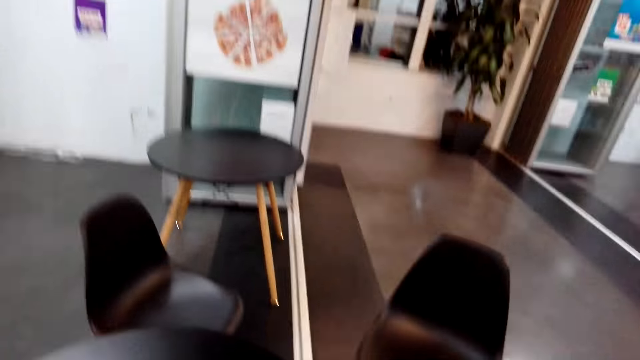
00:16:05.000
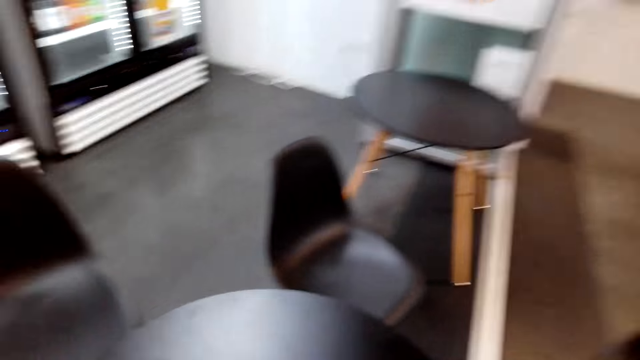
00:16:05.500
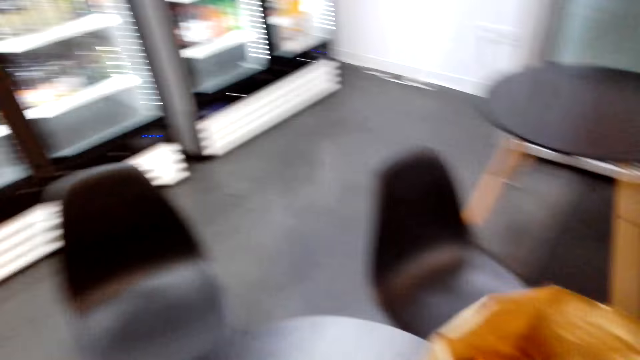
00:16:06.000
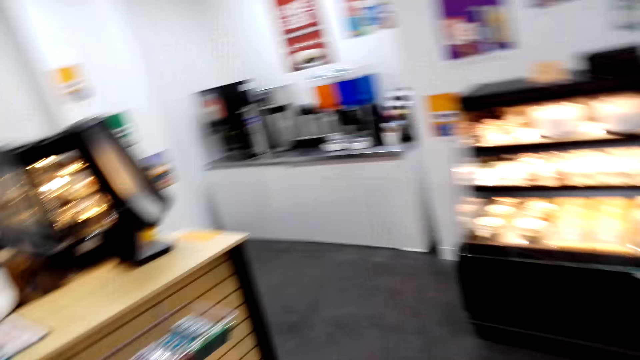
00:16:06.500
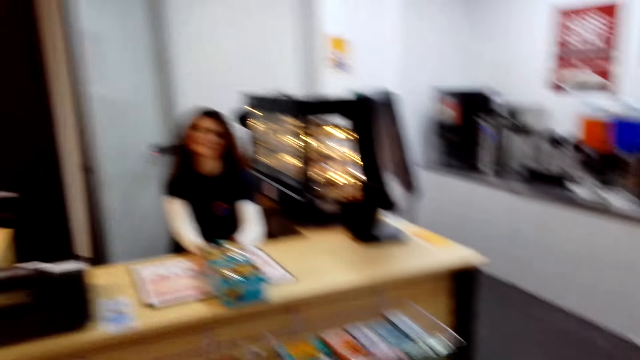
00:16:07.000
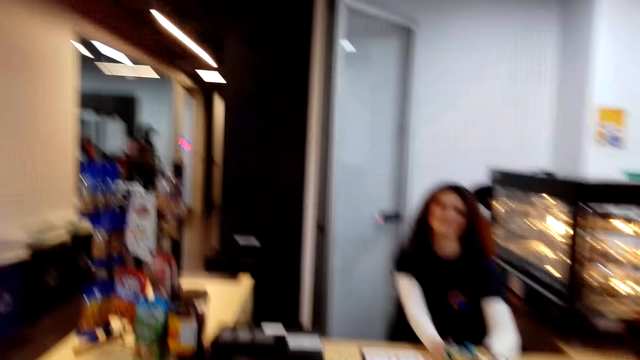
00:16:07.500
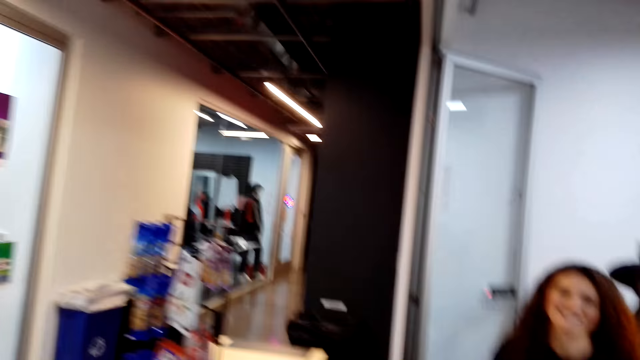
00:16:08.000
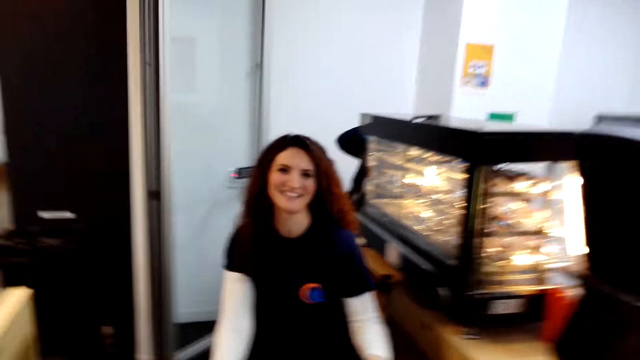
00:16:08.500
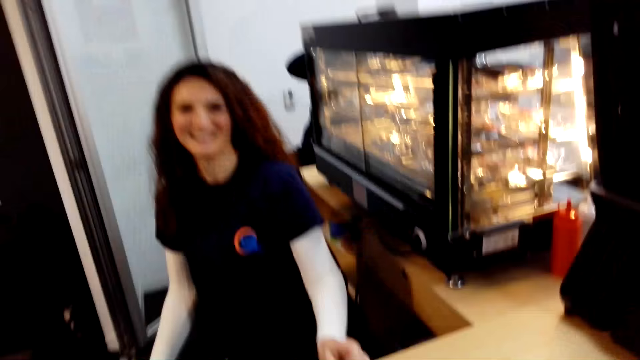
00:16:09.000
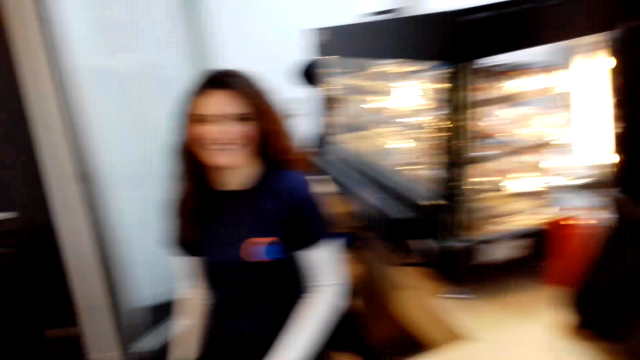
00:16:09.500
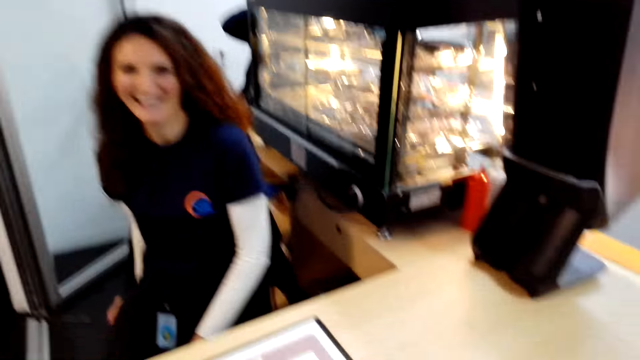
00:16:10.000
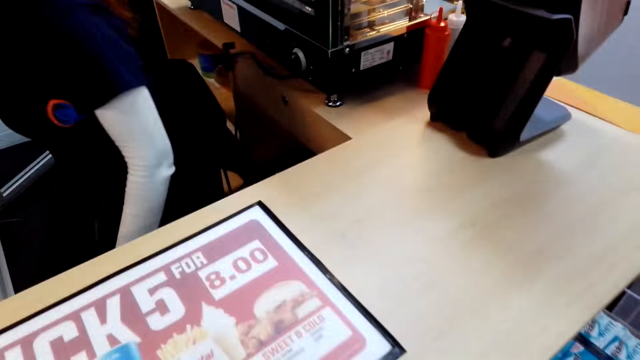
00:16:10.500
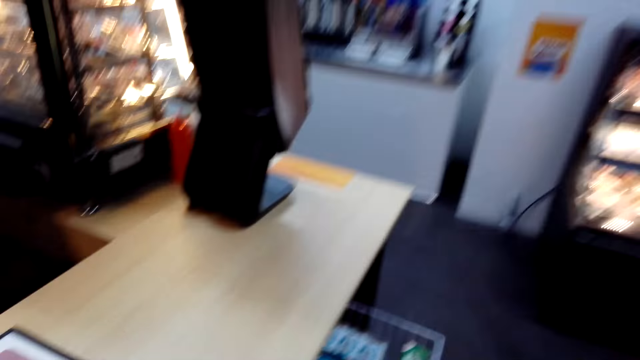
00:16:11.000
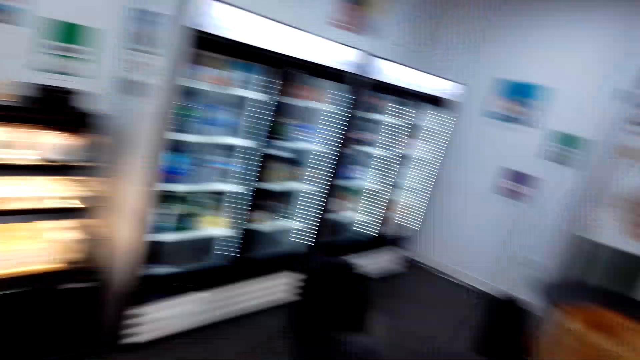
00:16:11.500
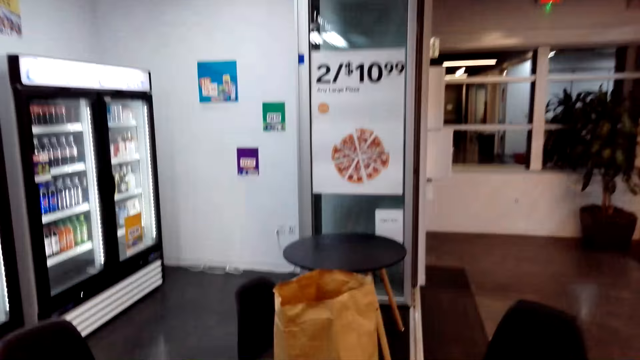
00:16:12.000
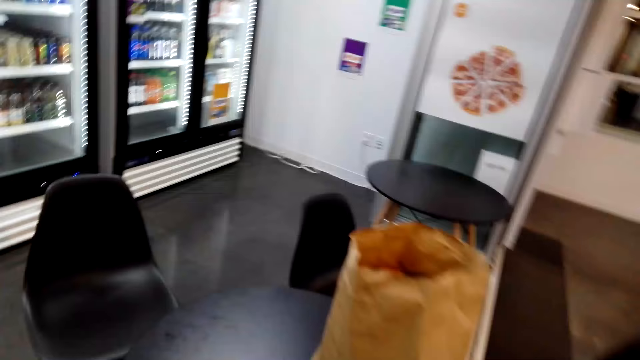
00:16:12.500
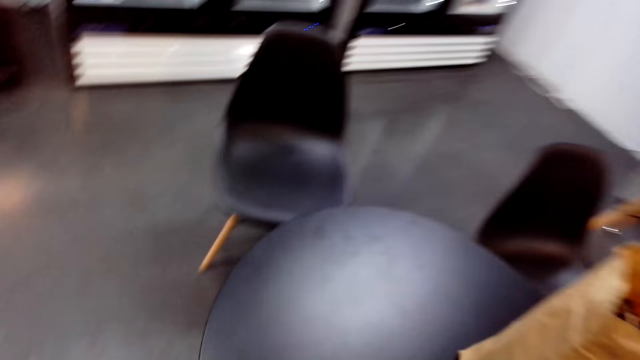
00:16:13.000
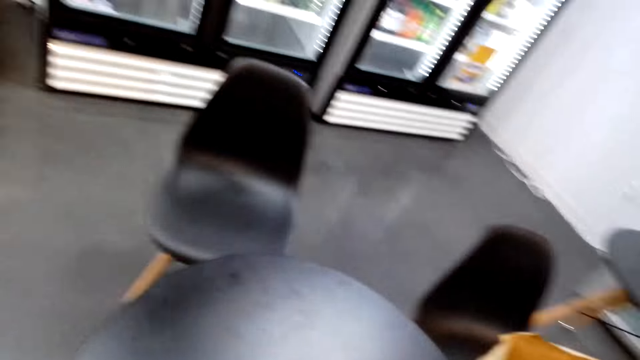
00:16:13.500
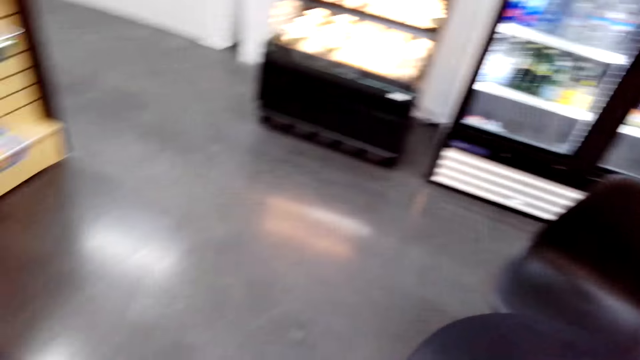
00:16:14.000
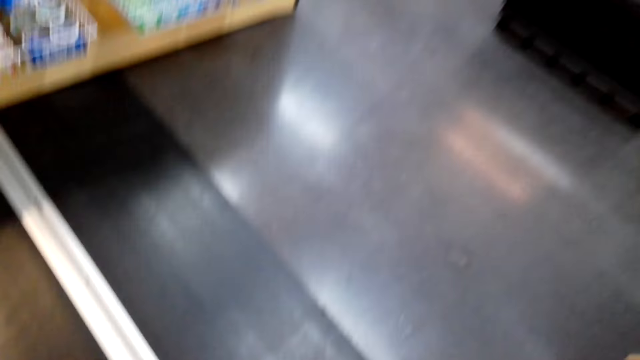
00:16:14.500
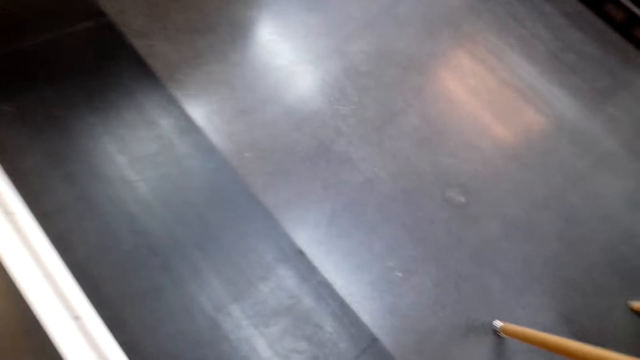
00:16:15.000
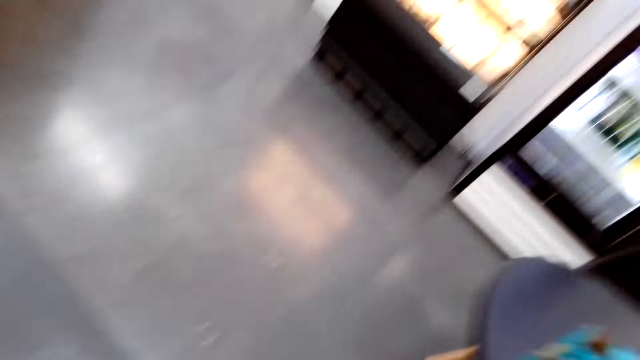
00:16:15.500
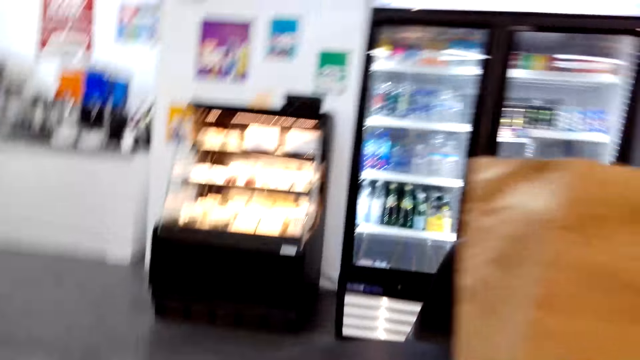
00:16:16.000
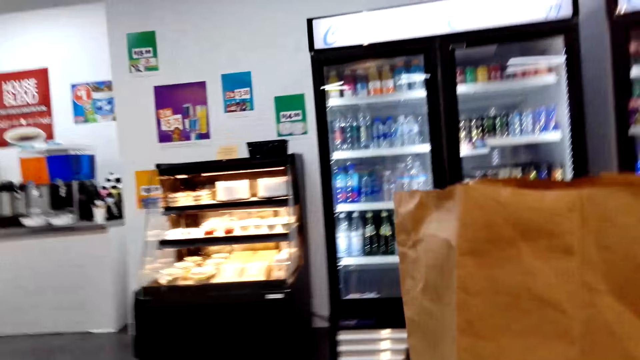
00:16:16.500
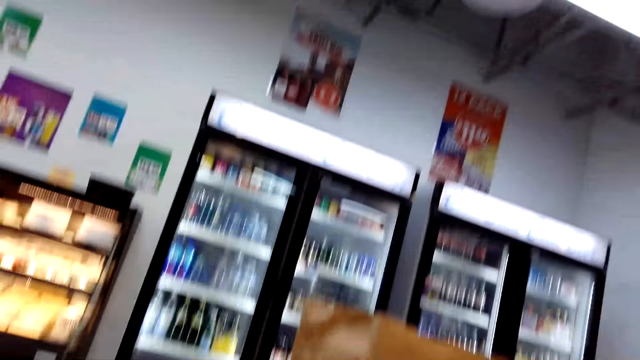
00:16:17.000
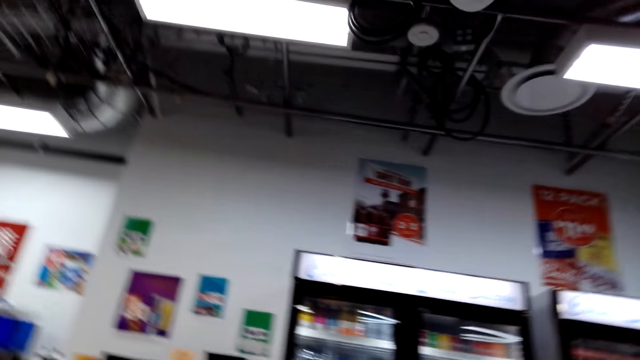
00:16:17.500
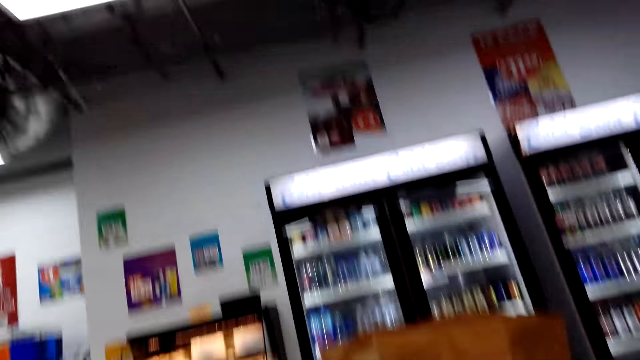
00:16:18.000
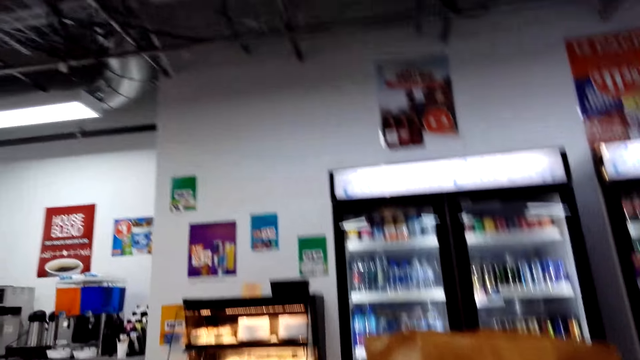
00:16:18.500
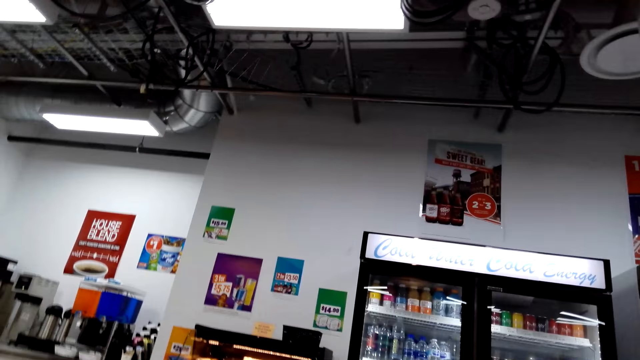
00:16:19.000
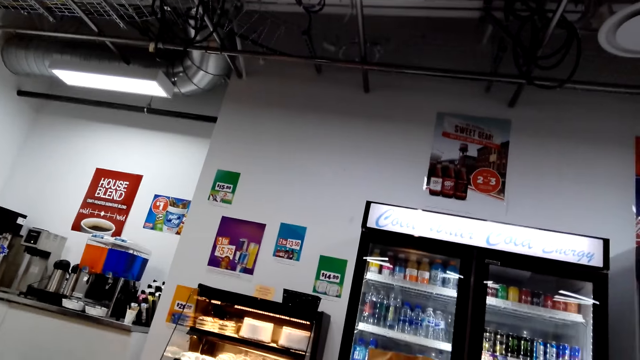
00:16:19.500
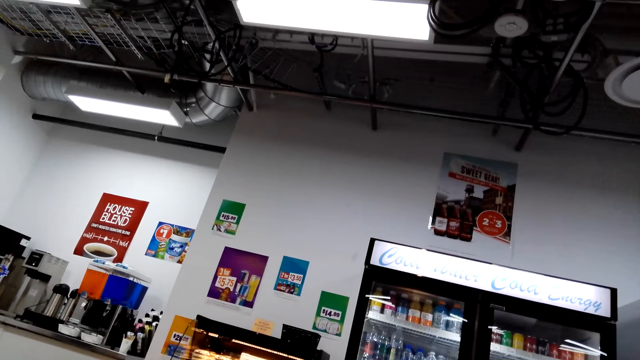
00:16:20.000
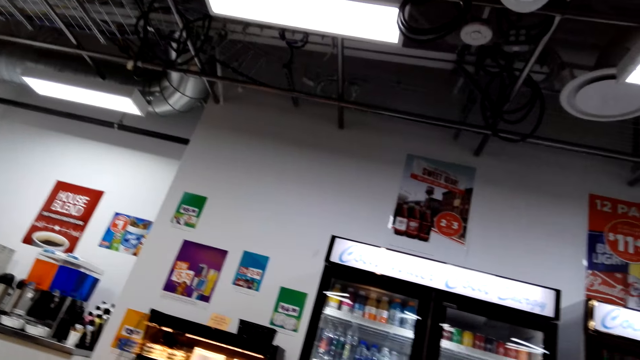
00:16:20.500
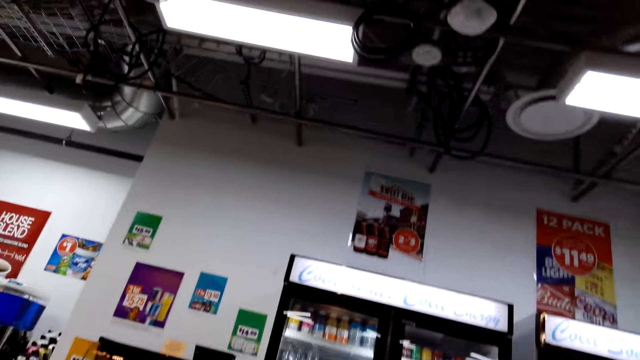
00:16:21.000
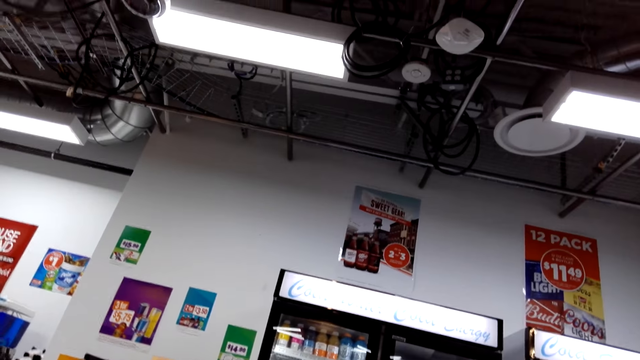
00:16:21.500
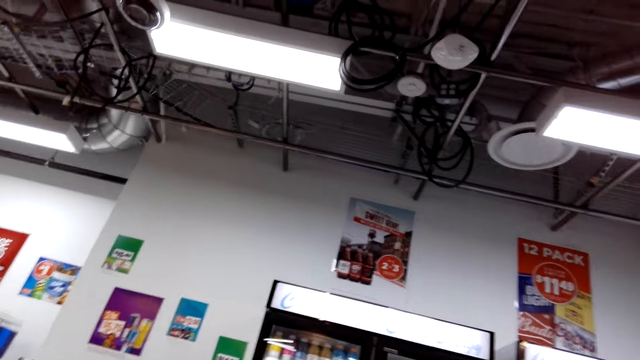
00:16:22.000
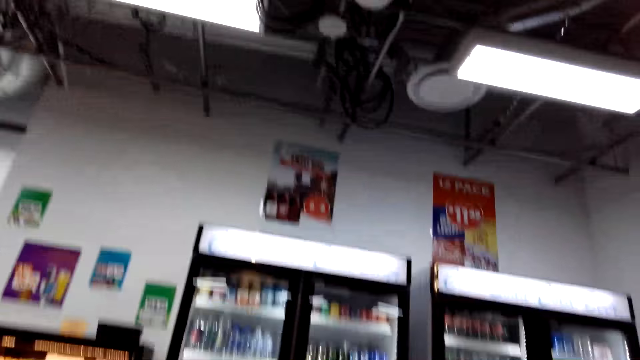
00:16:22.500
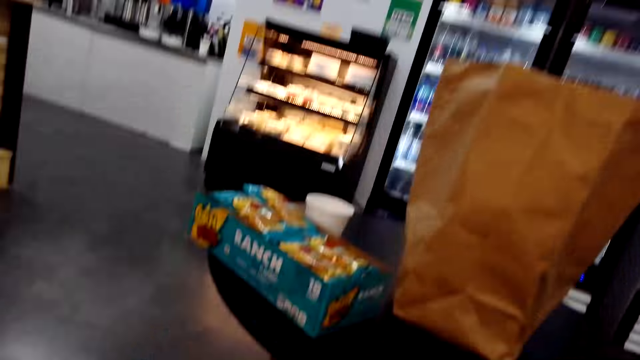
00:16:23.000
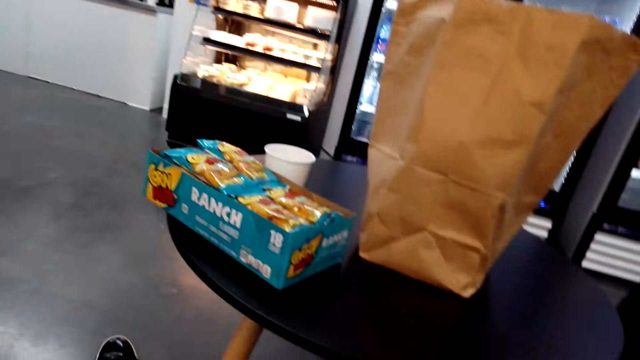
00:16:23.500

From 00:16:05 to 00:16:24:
The camera wearer places a carrier bag on a table in a shop. They walk back to a cashier. They interact with the cashier. They sit back on a chair next to a table in the shop. They look along the shop.

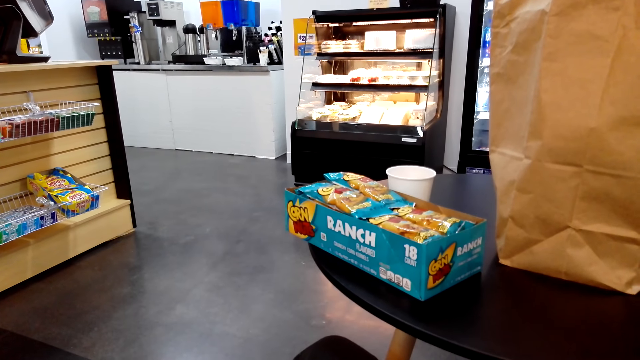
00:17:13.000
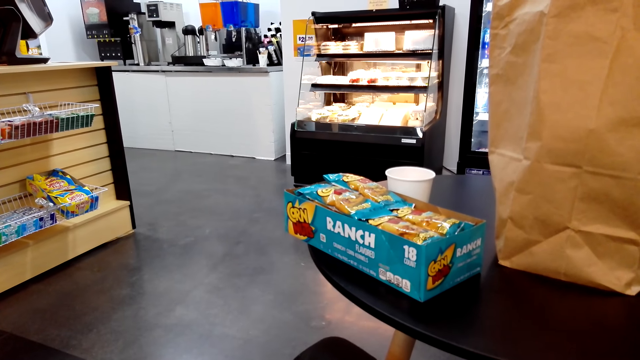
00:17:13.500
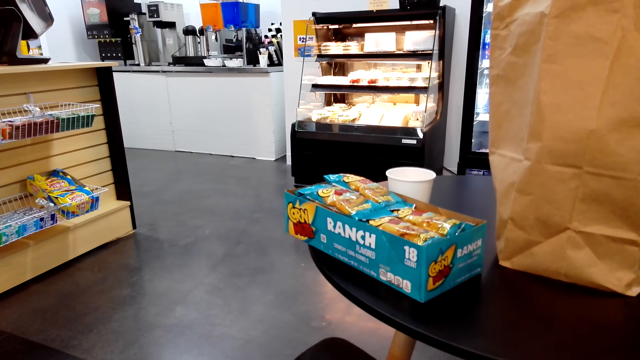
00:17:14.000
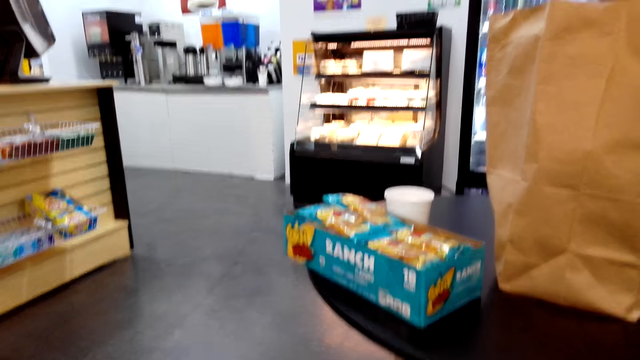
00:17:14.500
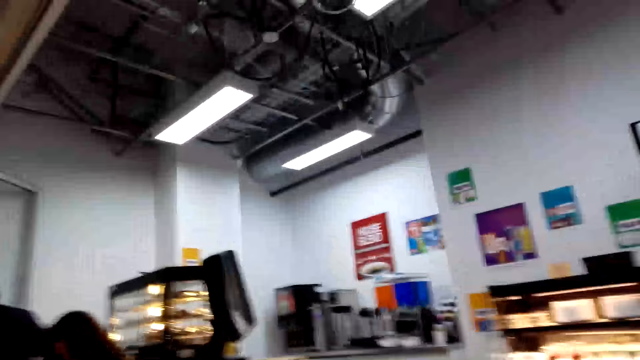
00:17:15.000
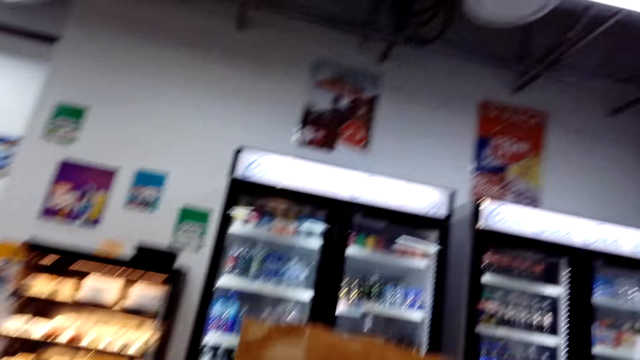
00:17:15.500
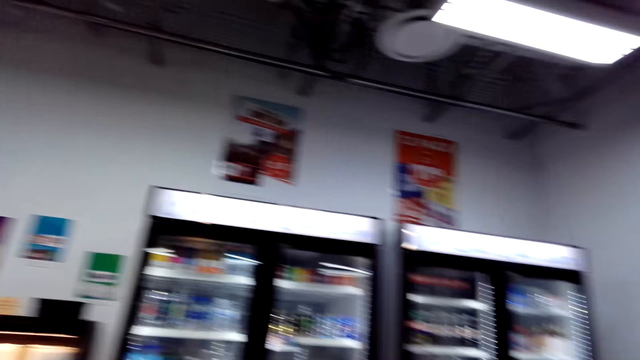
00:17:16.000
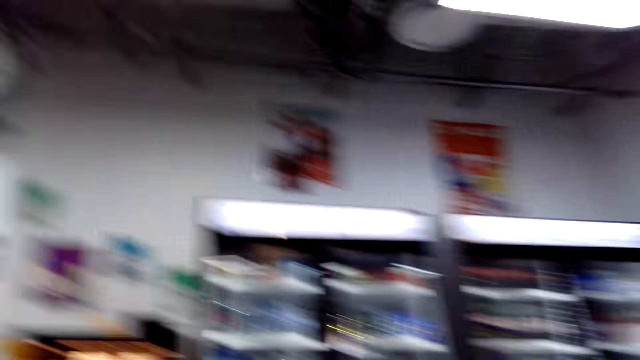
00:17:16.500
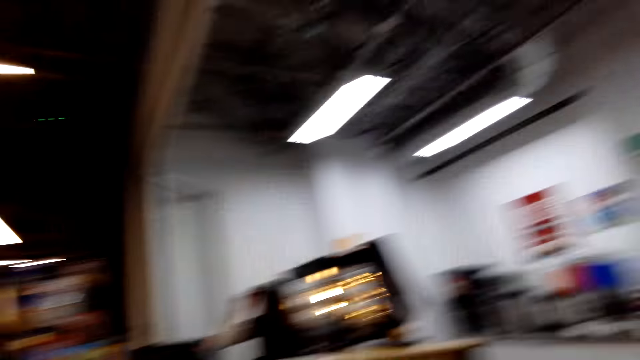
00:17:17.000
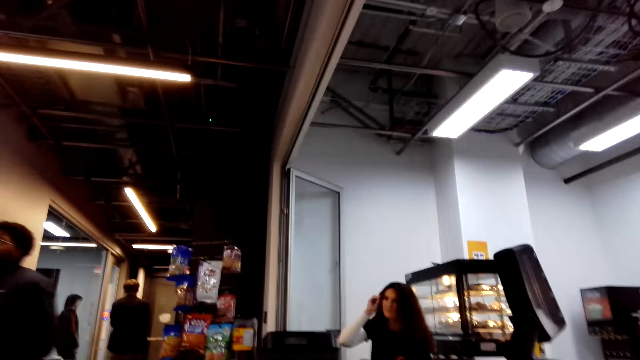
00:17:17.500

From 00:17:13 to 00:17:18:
The camera wearer looks around a shop.
